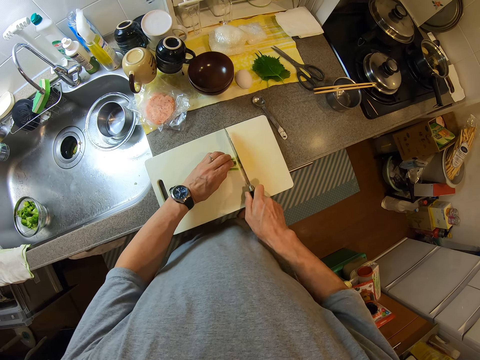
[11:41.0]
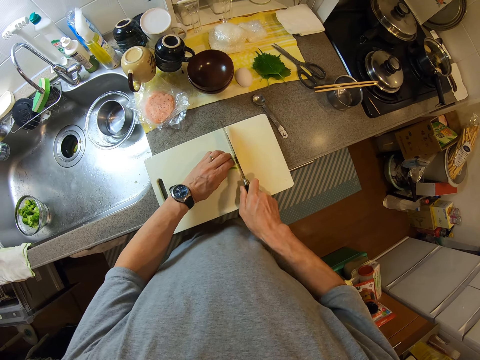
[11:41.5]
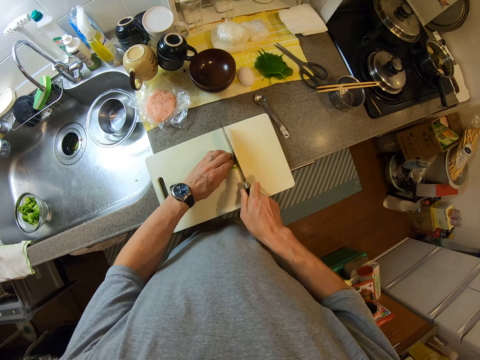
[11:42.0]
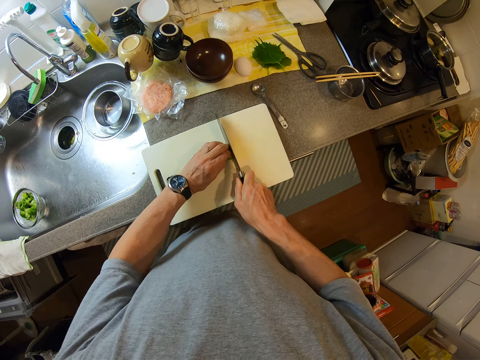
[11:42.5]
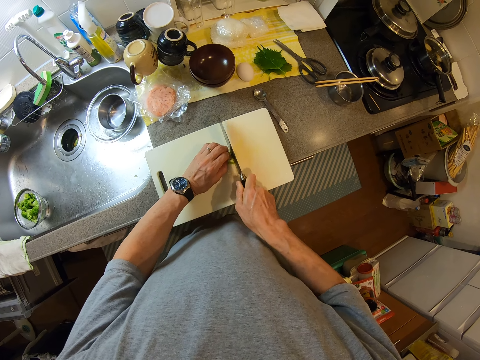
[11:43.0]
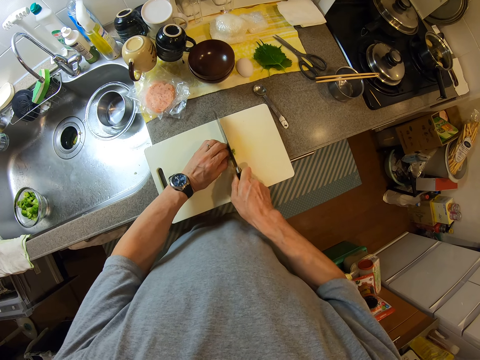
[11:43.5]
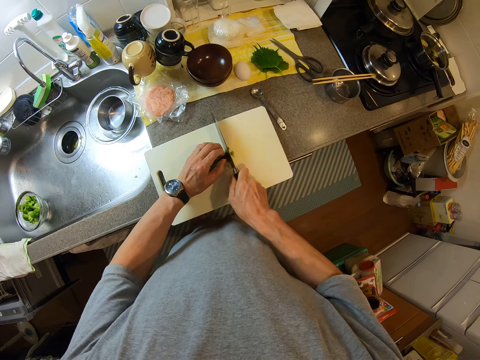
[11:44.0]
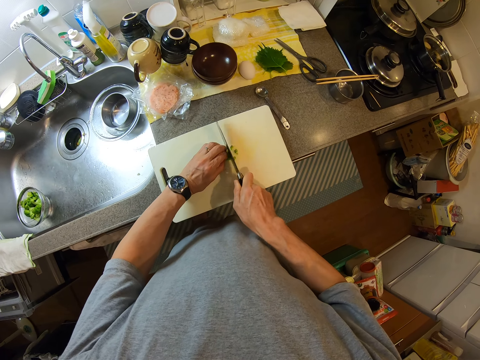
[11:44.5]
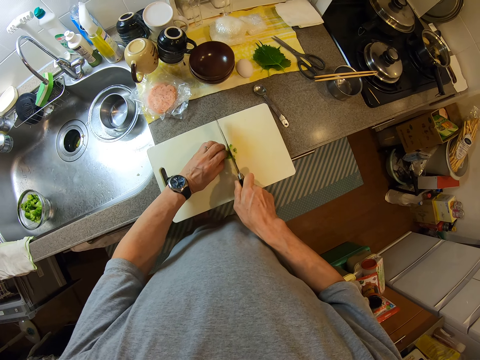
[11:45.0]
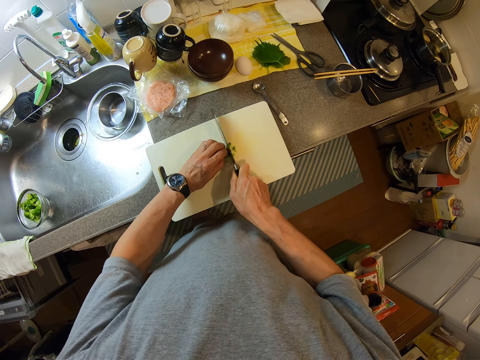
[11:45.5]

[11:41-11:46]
The camera wearer slices the spring onion.
